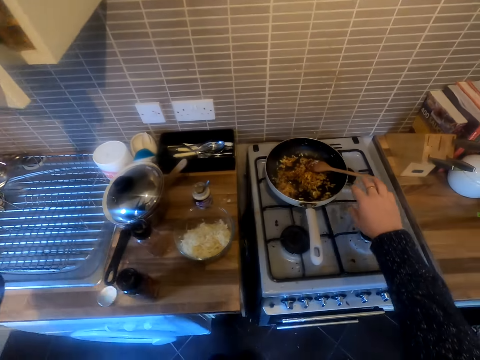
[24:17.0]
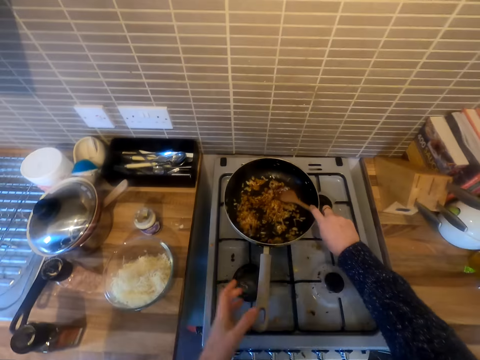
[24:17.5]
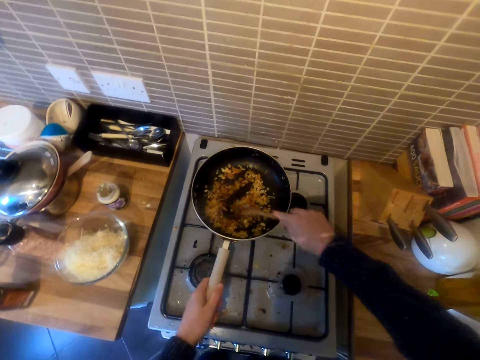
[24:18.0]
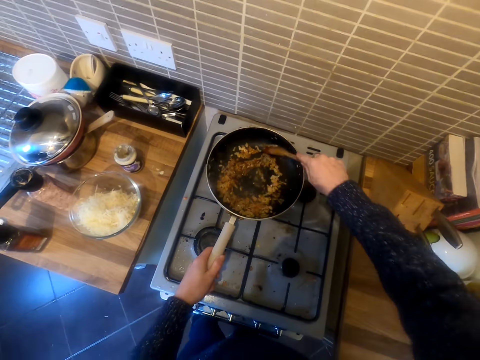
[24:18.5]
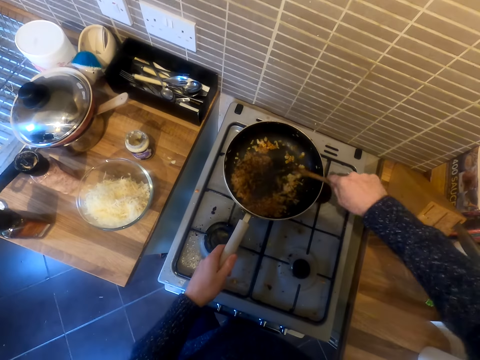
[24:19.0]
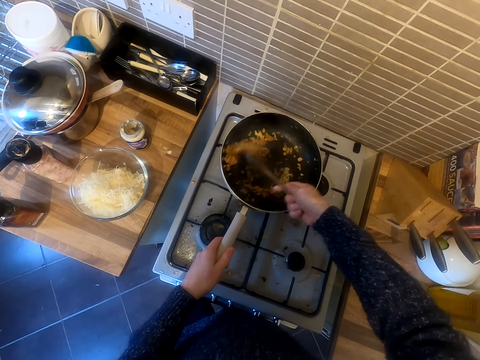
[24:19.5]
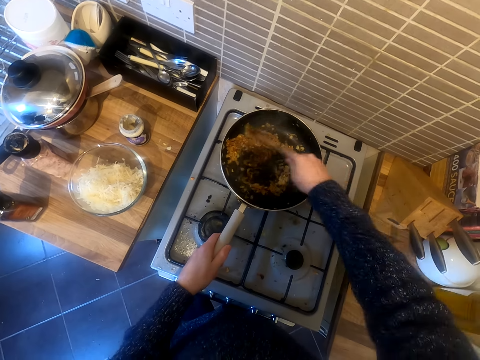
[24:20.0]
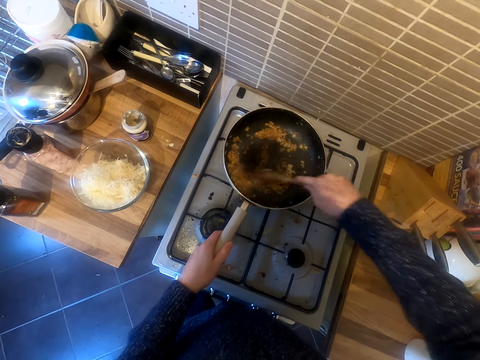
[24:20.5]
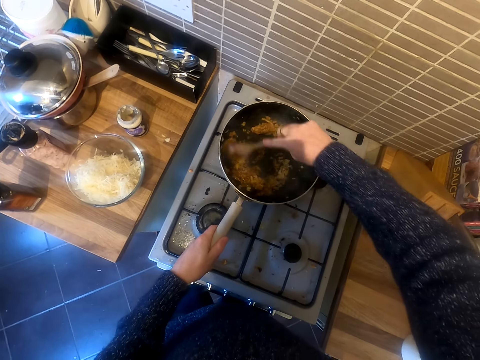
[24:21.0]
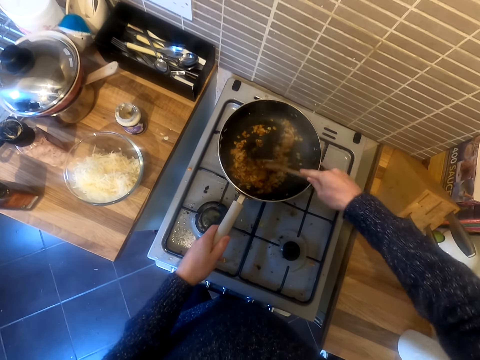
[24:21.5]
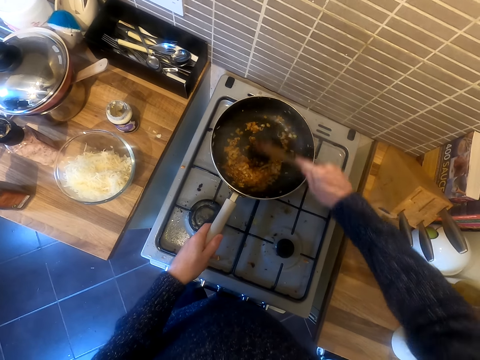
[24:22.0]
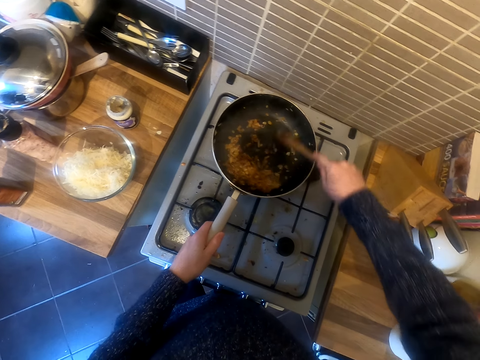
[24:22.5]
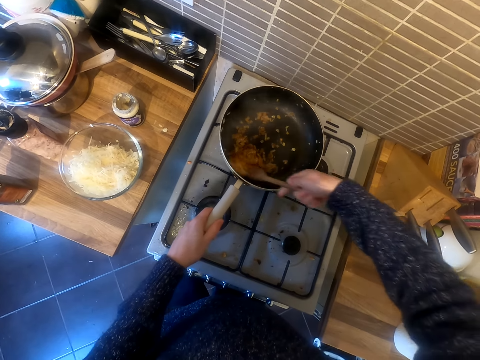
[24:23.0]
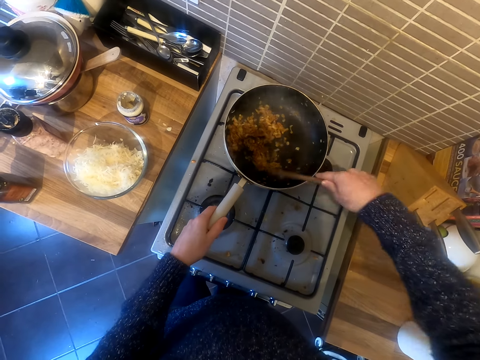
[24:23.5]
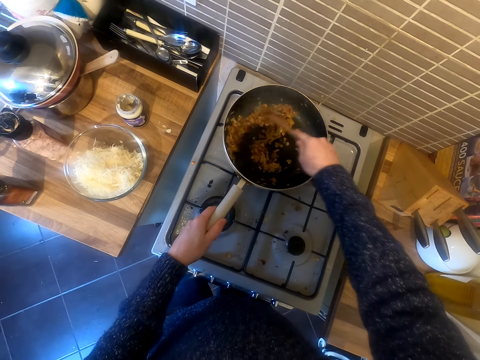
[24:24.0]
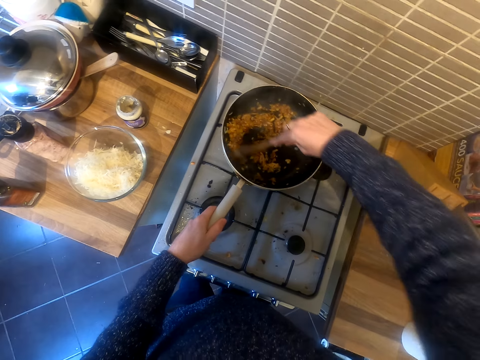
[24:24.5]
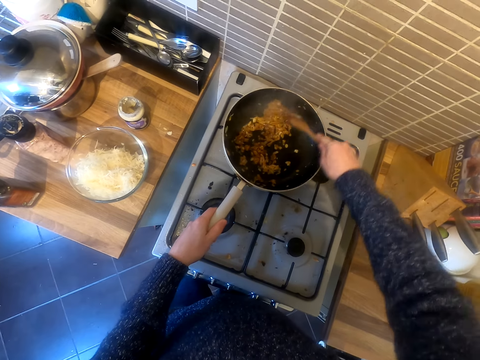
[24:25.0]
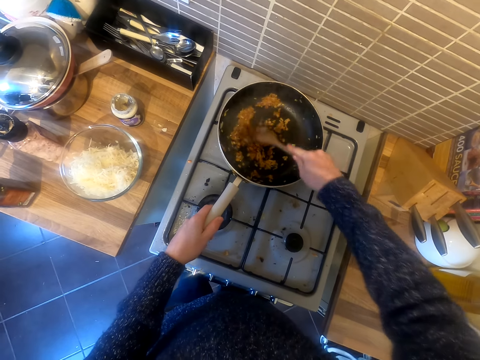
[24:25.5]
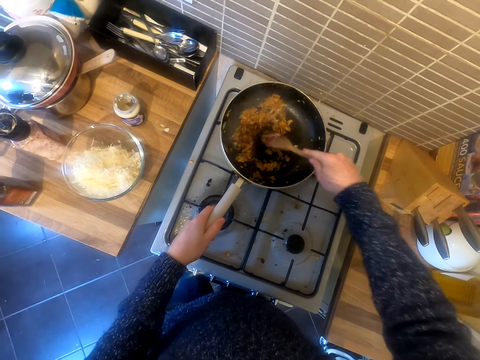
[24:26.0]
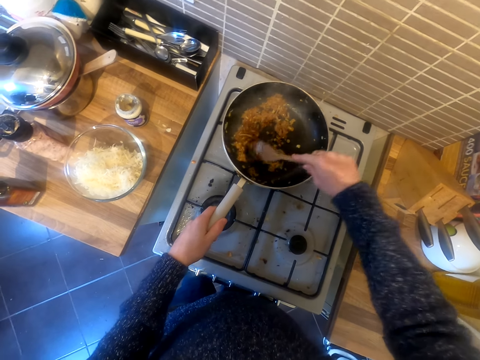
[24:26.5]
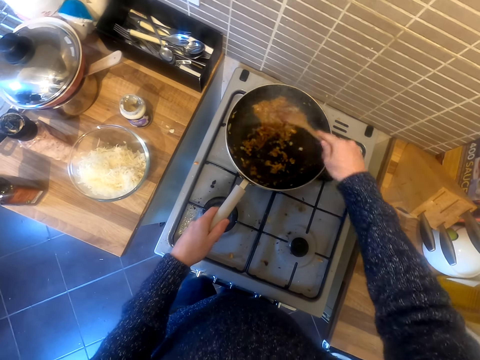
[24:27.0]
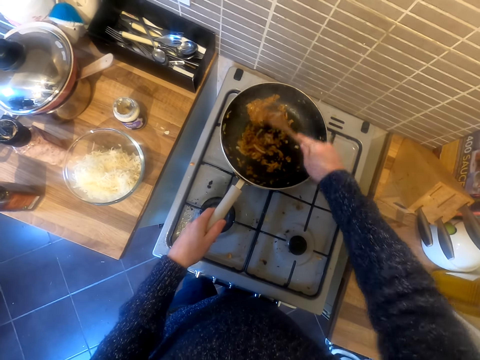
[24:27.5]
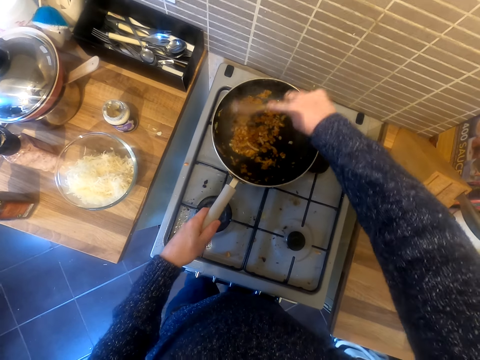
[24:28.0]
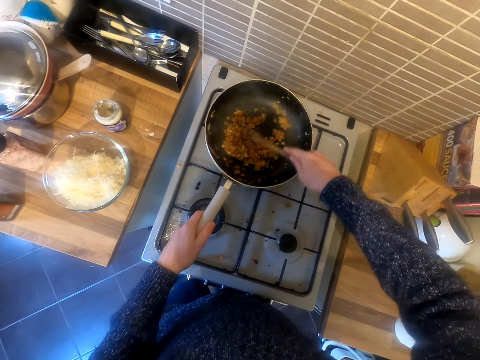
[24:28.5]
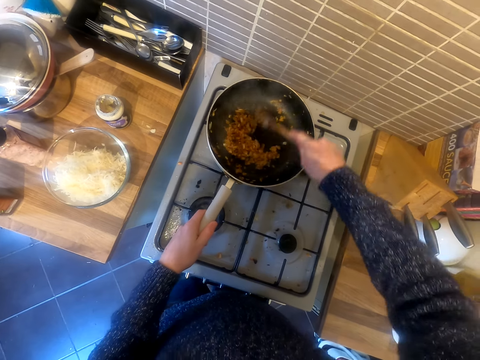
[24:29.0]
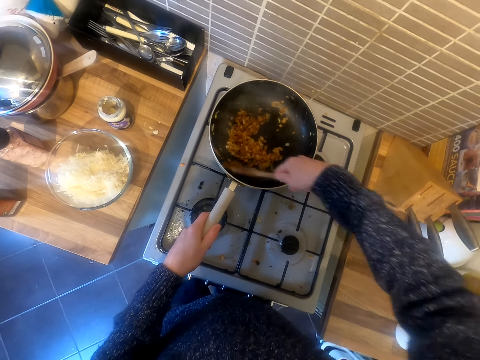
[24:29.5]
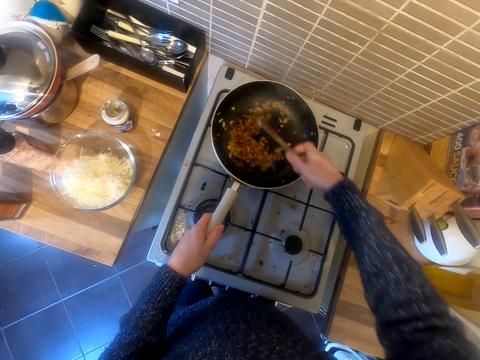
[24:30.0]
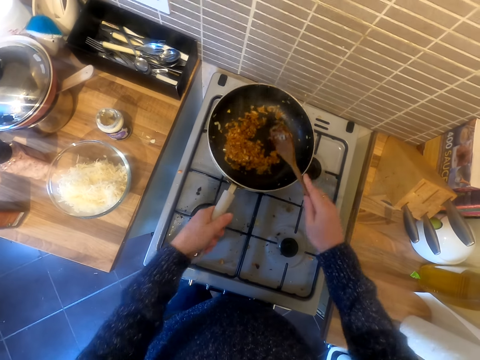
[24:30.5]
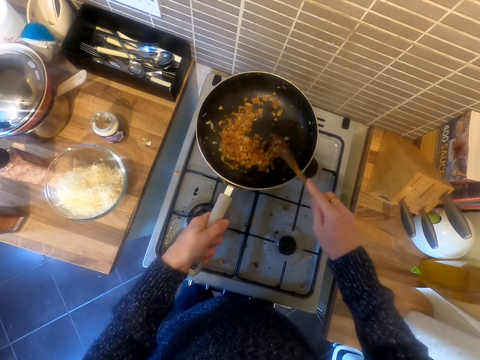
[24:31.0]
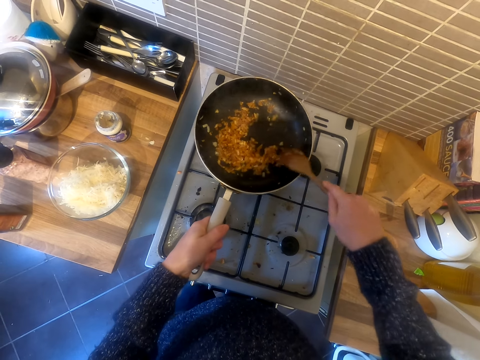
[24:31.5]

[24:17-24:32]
The camera wearer closes the cabinet and stirs the food.

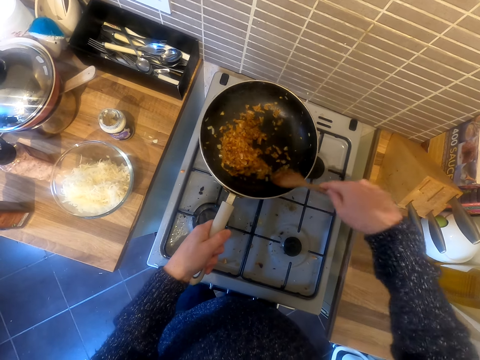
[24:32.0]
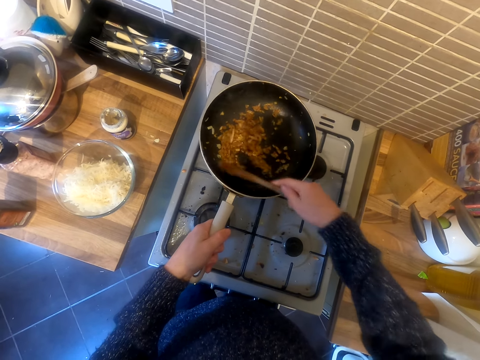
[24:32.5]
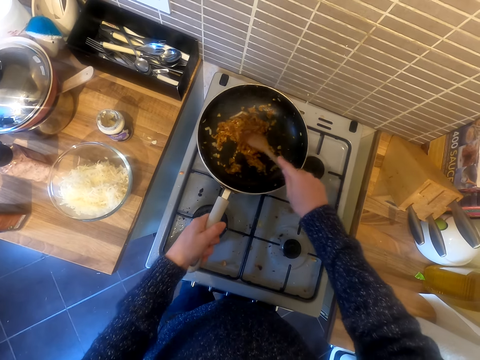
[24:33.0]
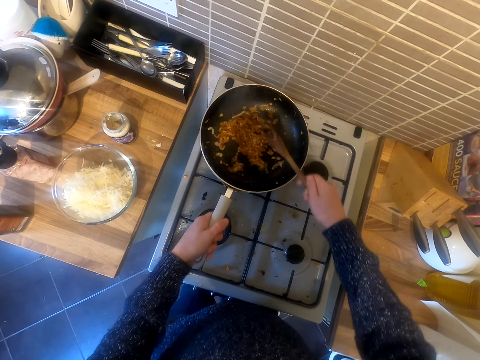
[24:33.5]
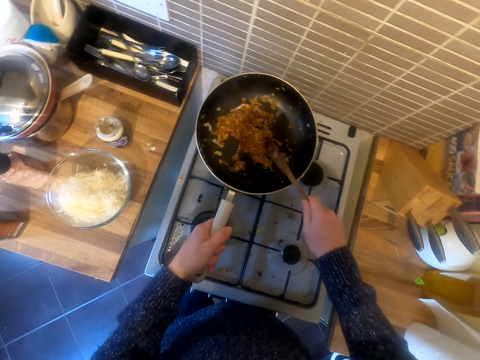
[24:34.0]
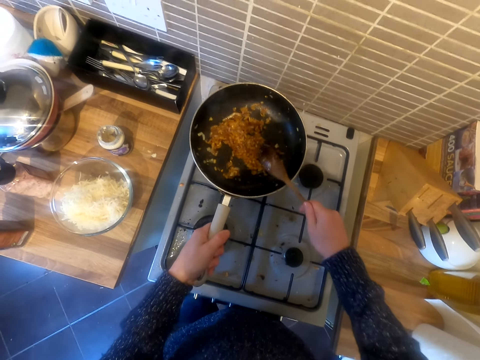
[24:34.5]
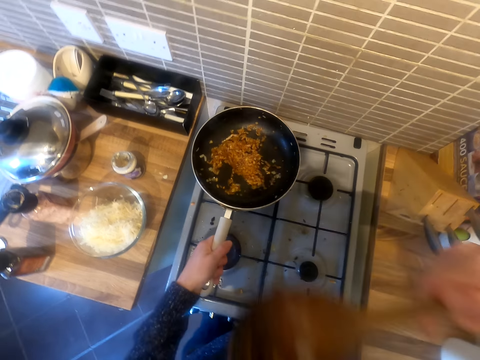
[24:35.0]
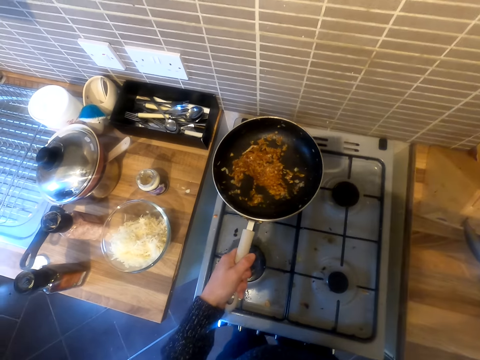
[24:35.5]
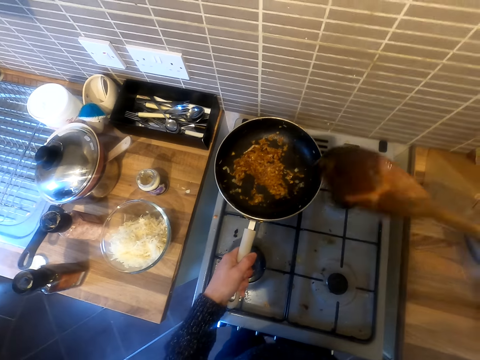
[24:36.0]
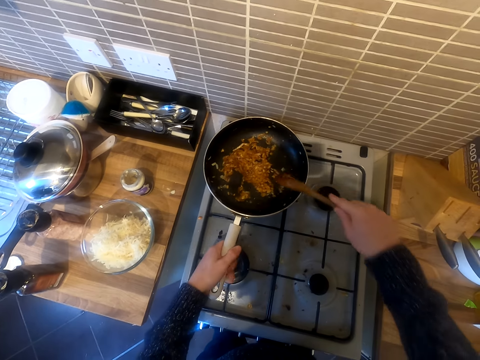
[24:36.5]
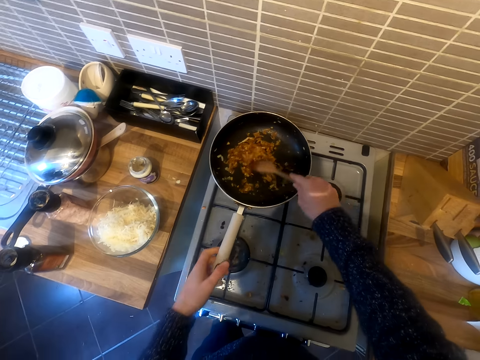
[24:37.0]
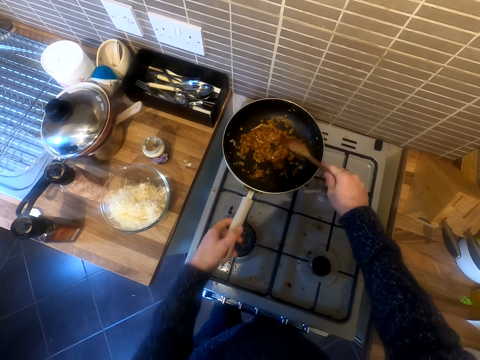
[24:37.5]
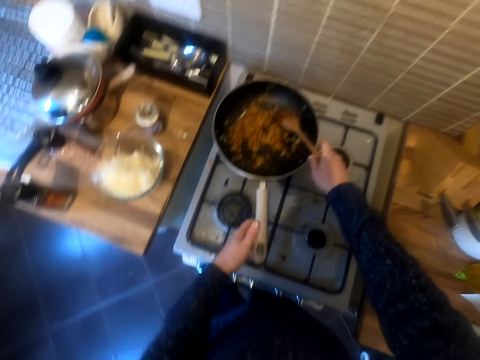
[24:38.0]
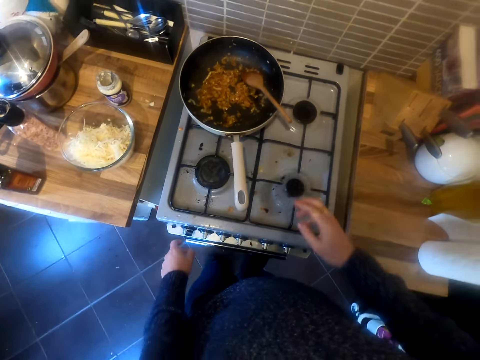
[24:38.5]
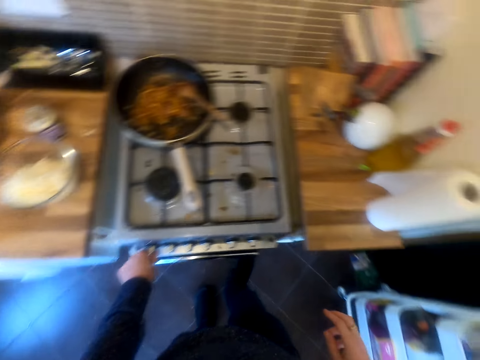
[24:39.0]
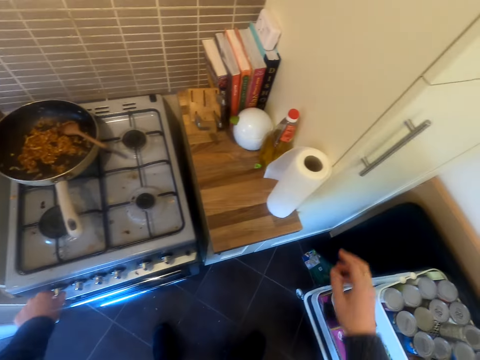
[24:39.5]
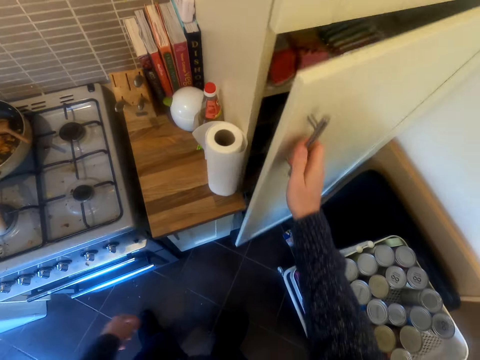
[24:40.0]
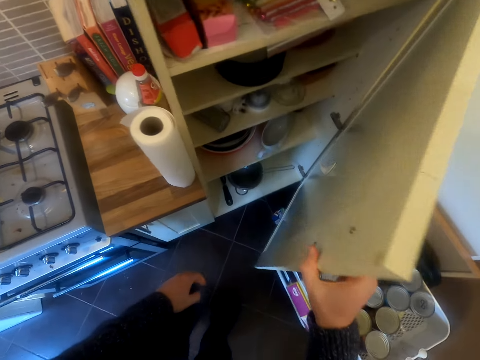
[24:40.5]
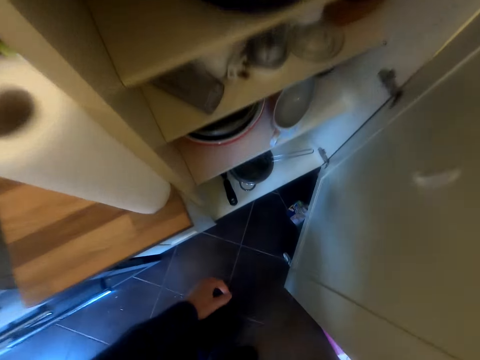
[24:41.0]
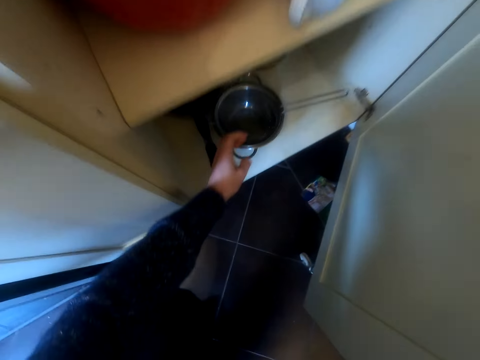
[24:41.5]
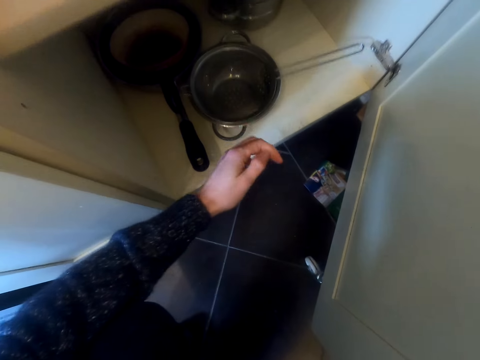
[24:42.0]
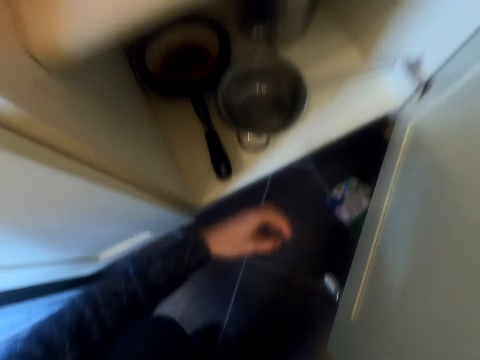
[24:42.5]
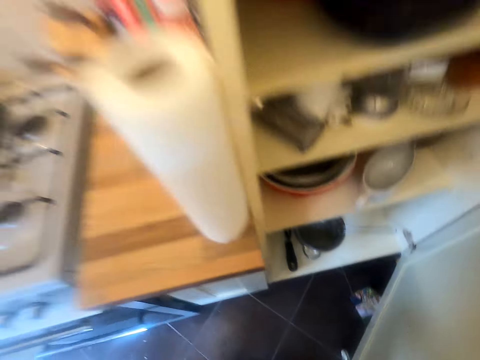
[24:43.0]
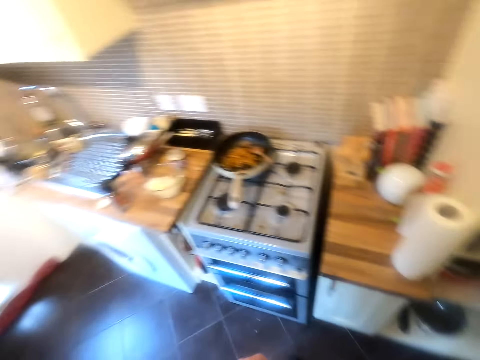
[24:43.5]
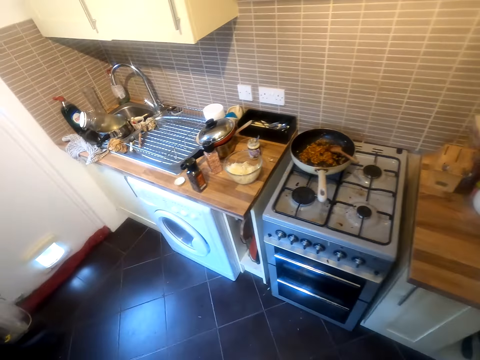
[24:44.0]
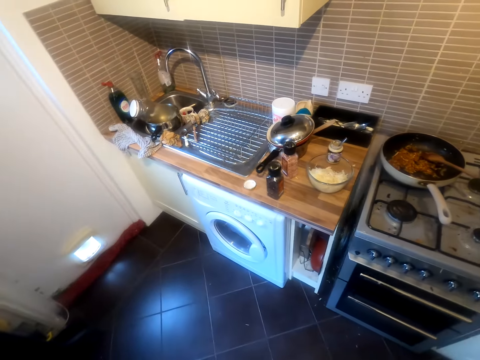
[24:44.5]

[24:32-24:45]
The camera wearer tastes the food. They stir the food. They put off the gas. They open the cabinet or drawer. They look for something.
